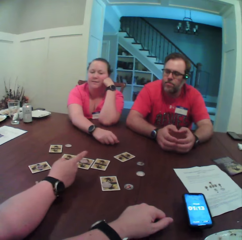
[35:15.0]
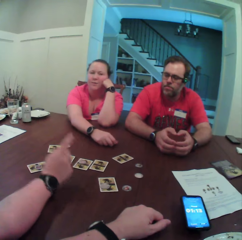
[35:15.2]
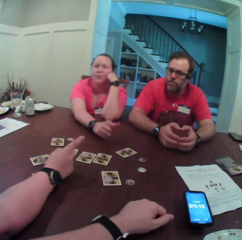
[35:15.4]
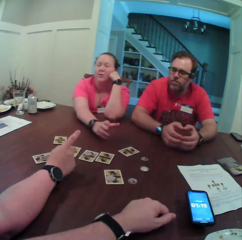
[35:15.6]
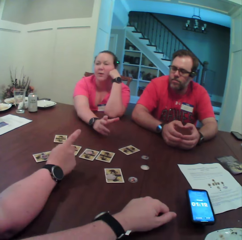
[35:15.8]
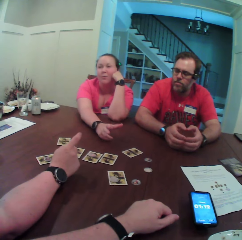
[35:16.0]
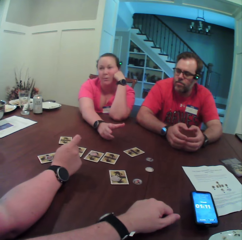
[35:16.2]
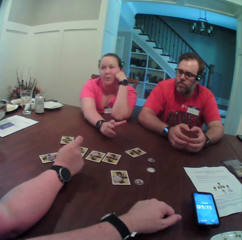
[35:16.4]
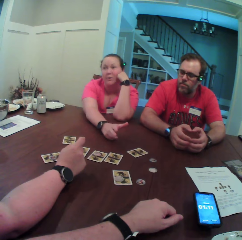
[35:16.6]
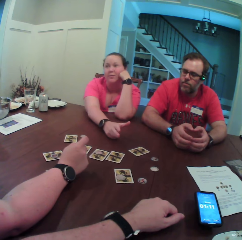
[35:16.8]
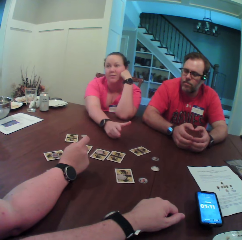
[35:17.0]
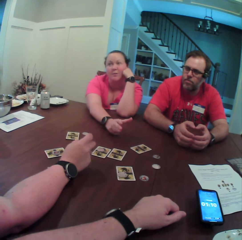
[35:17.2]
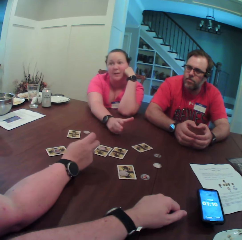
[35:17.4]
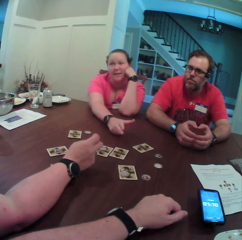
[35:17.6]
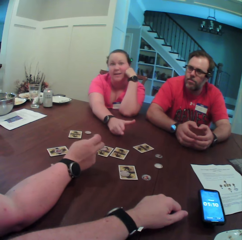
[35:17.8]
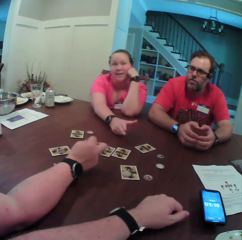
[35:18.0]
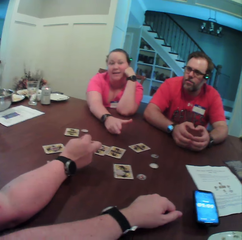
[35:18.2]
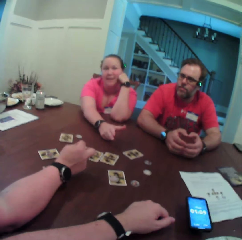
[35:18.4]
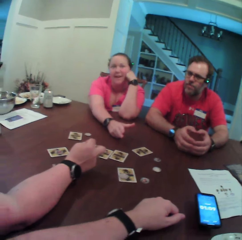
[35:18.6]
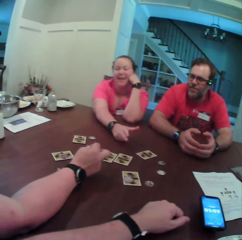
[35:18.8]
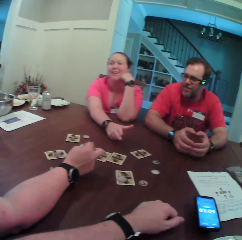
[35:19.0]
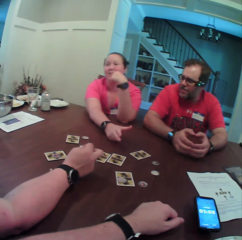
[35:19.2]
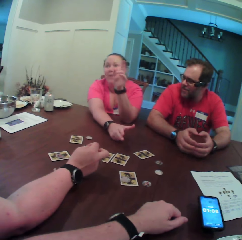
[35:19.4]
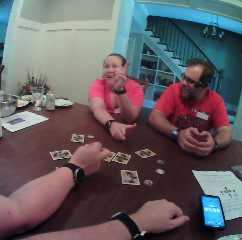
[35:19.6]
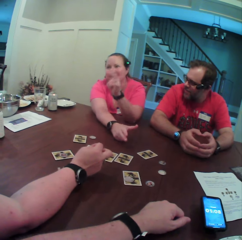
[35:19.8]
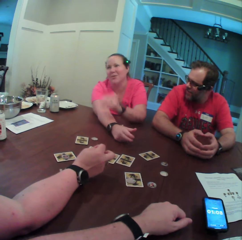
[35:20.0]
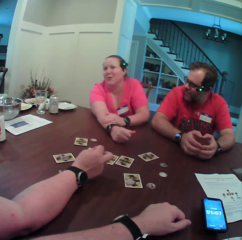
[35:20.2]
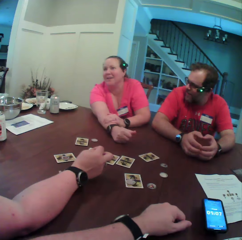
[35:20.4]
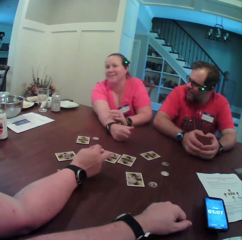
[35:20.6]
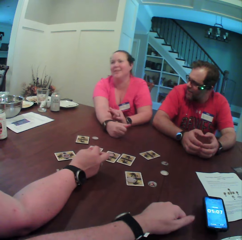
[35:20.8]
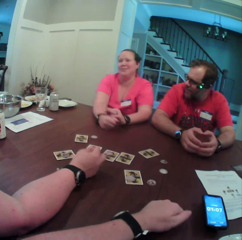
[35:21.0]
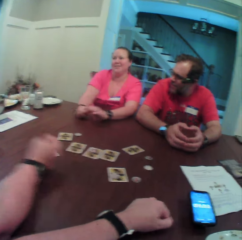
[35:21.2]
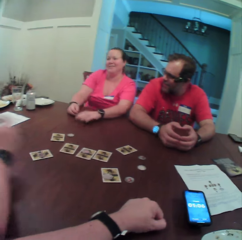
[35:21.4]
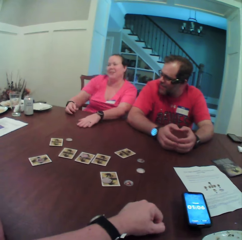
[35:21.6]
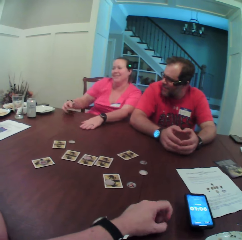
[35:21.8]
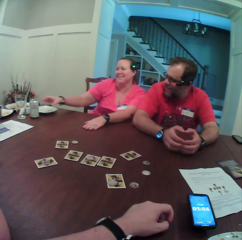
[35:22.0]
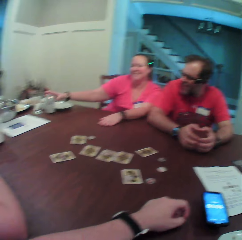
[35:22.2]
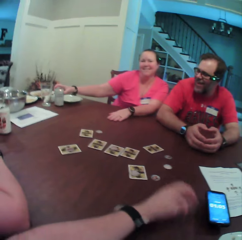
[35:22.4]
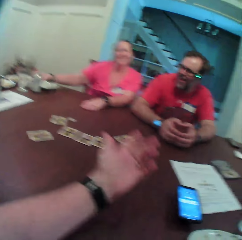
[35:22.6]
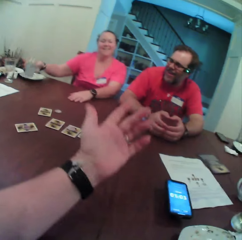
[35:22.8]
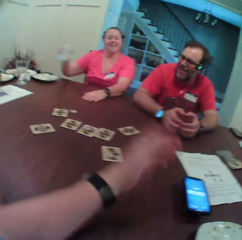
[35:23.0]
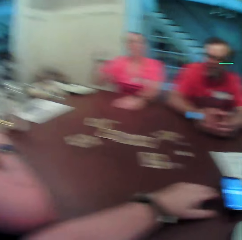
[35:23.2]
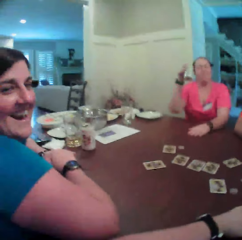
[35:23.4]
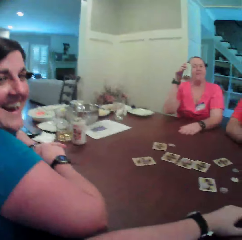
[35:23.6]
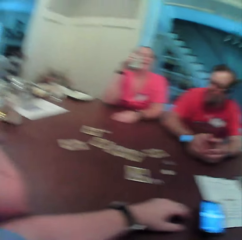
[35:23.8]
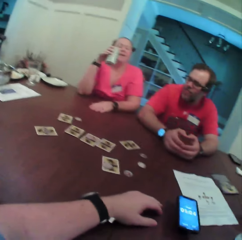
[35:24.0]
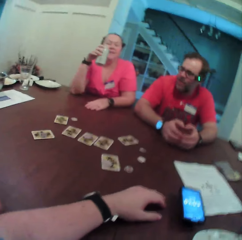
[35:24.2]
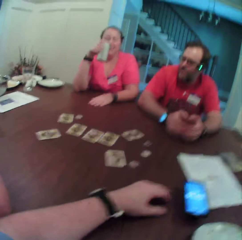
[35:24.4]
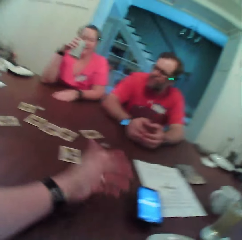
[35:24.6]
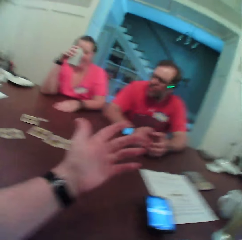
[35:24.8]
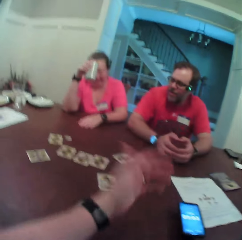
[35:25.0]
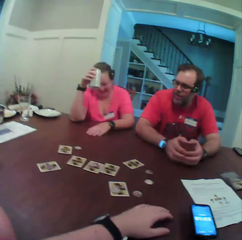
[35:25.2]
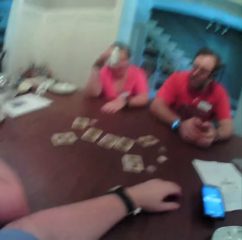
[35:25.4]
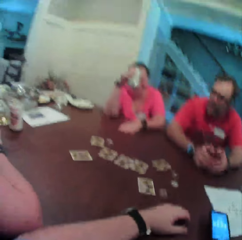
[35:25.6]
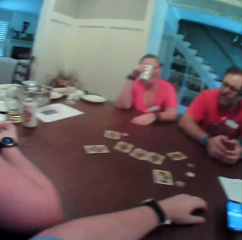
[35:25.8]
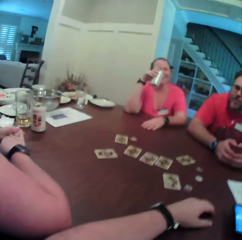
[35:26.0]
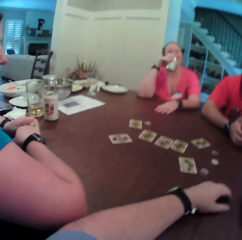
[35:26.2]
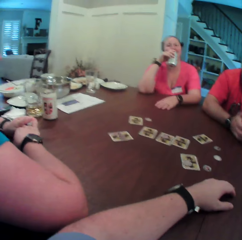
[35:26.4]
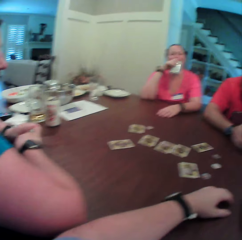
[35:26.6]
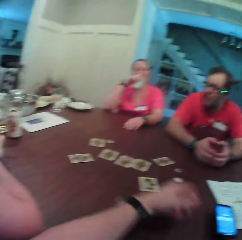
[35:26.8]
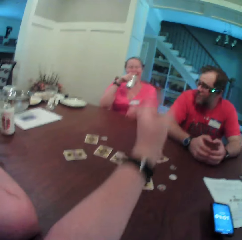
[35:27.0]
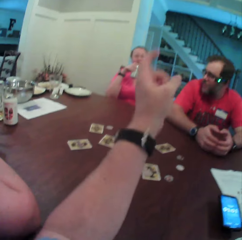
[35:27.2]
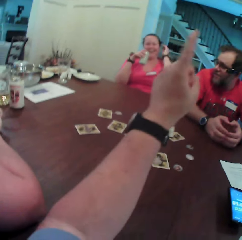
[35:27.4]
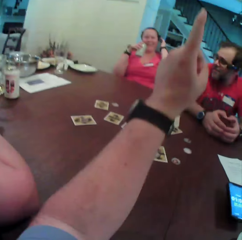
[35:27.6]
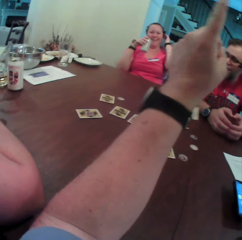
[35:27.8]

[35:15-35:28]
The camera wearer talks with a friend. A woman speaks to another woman, the camera wearer and a man at the table. The first woman speaks with the other woman. A person picks up a glass. The first woman carries a can of soft drink from the table with her right hand. The camera wearer speaks to the other woman, the first woman and the man at the table.

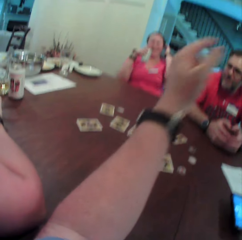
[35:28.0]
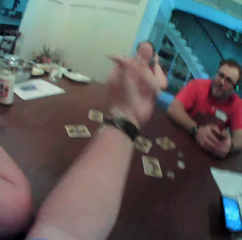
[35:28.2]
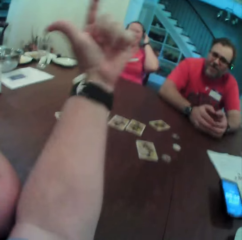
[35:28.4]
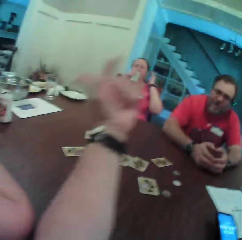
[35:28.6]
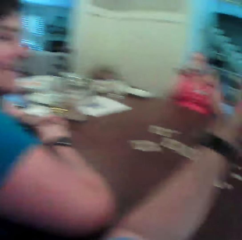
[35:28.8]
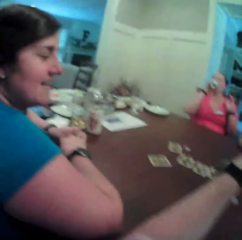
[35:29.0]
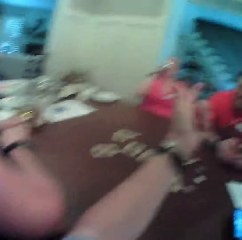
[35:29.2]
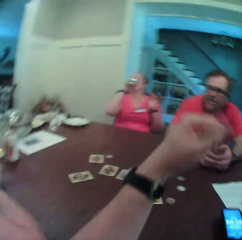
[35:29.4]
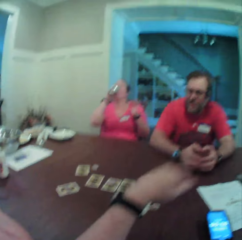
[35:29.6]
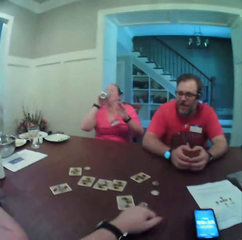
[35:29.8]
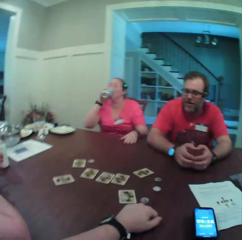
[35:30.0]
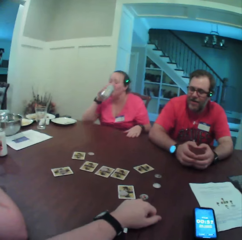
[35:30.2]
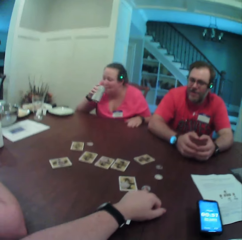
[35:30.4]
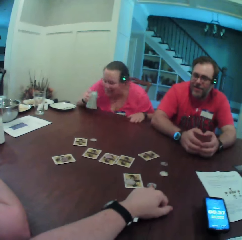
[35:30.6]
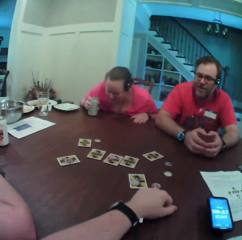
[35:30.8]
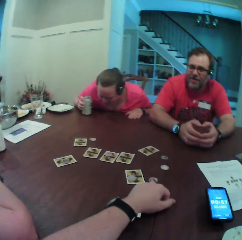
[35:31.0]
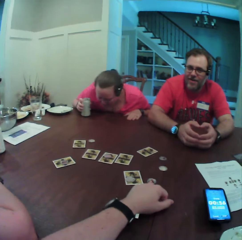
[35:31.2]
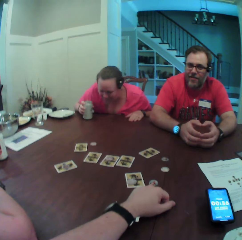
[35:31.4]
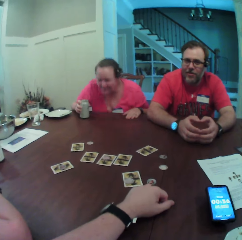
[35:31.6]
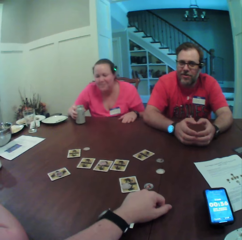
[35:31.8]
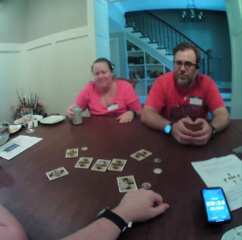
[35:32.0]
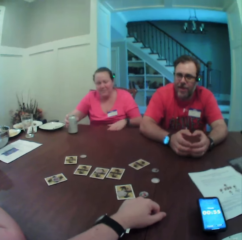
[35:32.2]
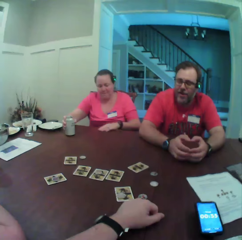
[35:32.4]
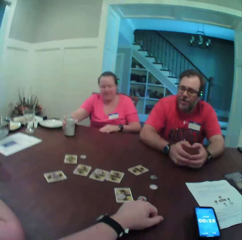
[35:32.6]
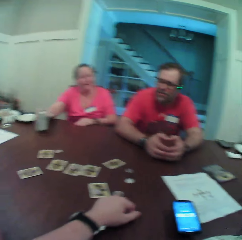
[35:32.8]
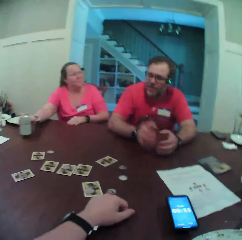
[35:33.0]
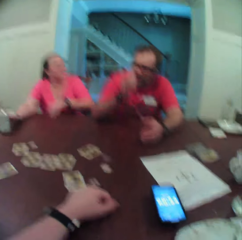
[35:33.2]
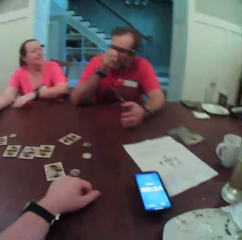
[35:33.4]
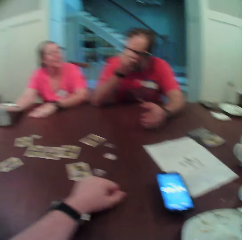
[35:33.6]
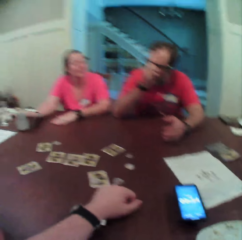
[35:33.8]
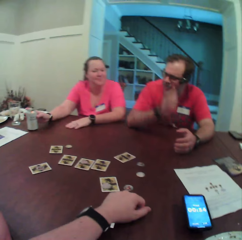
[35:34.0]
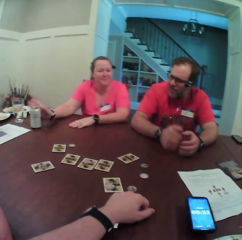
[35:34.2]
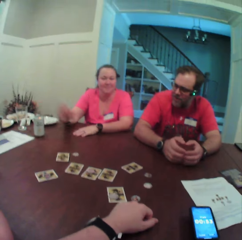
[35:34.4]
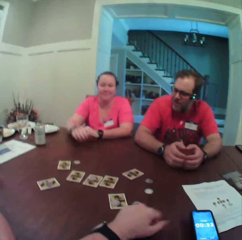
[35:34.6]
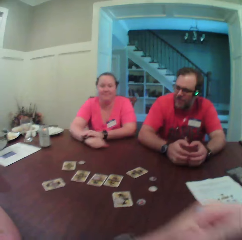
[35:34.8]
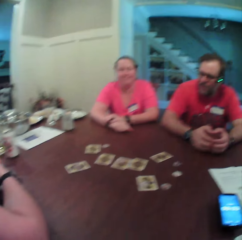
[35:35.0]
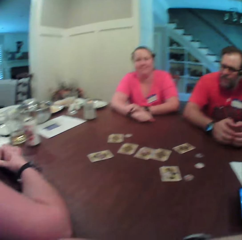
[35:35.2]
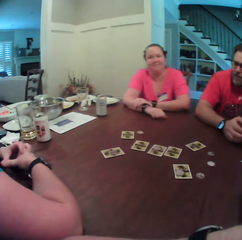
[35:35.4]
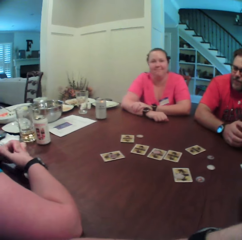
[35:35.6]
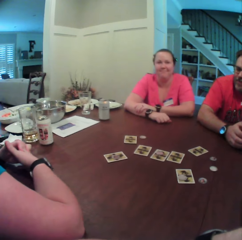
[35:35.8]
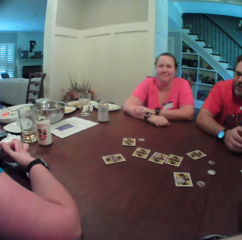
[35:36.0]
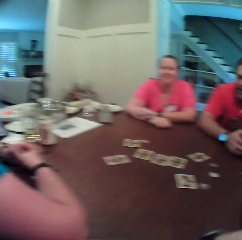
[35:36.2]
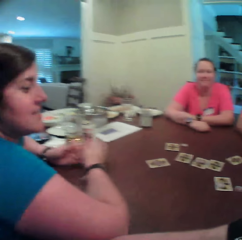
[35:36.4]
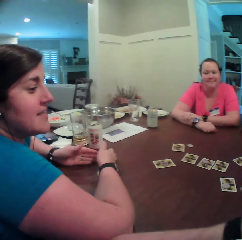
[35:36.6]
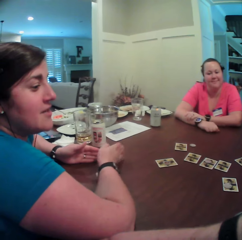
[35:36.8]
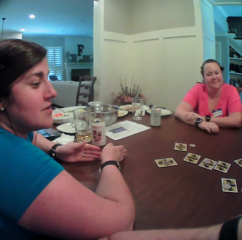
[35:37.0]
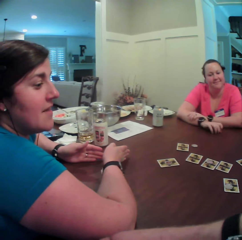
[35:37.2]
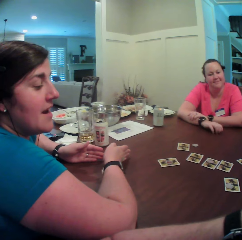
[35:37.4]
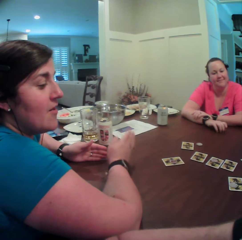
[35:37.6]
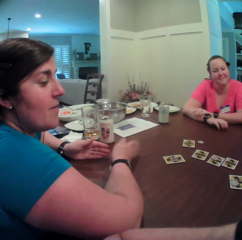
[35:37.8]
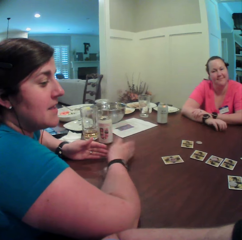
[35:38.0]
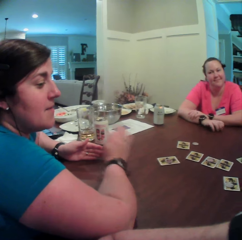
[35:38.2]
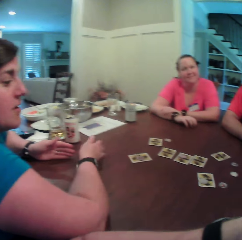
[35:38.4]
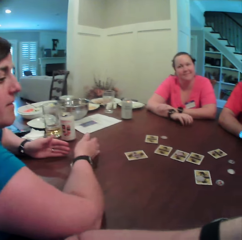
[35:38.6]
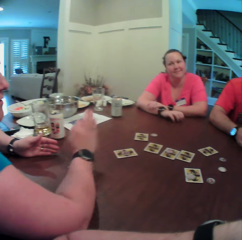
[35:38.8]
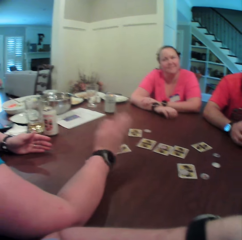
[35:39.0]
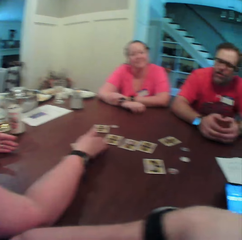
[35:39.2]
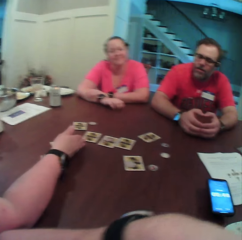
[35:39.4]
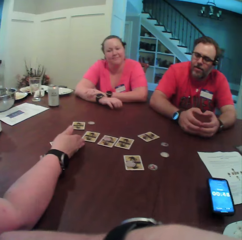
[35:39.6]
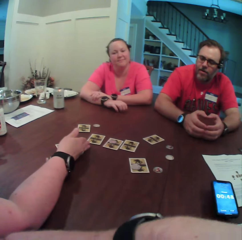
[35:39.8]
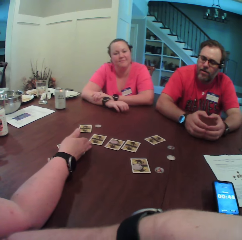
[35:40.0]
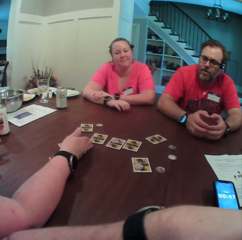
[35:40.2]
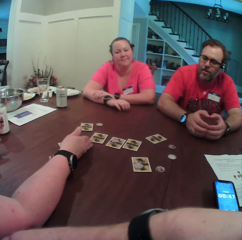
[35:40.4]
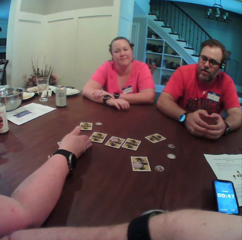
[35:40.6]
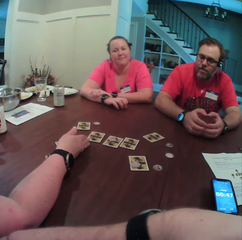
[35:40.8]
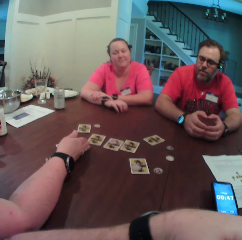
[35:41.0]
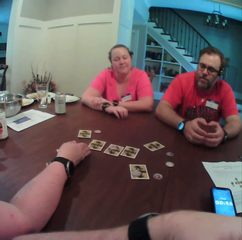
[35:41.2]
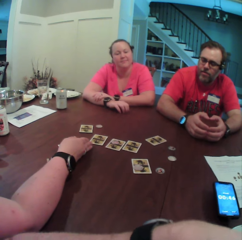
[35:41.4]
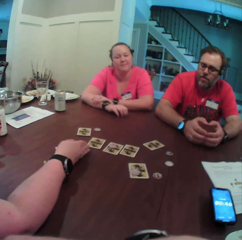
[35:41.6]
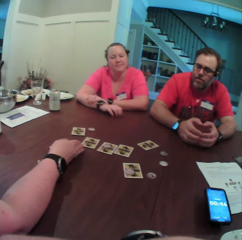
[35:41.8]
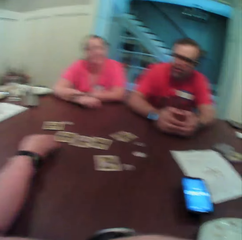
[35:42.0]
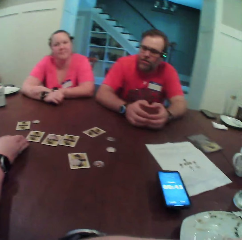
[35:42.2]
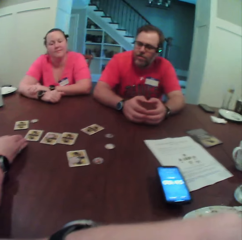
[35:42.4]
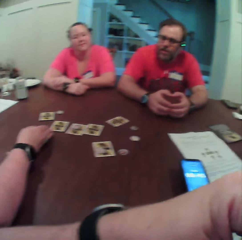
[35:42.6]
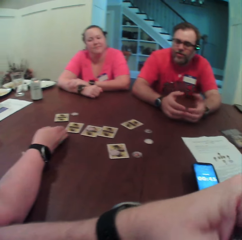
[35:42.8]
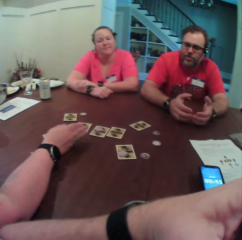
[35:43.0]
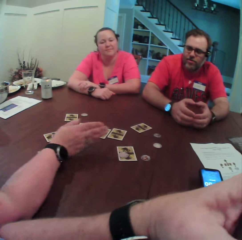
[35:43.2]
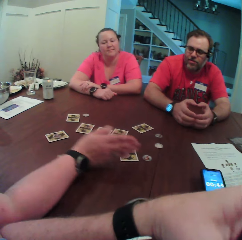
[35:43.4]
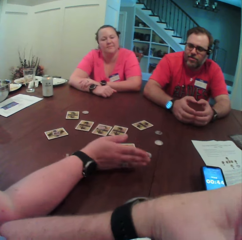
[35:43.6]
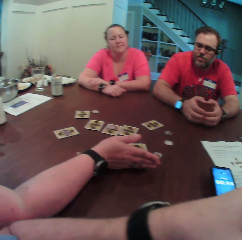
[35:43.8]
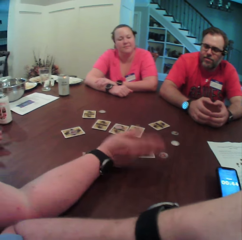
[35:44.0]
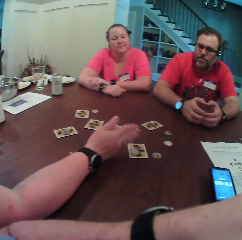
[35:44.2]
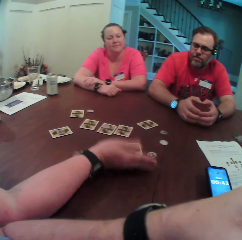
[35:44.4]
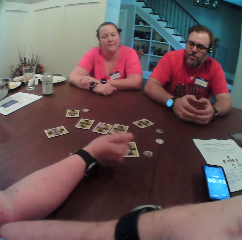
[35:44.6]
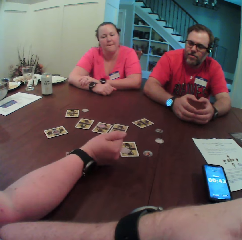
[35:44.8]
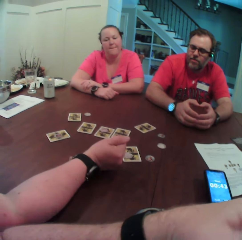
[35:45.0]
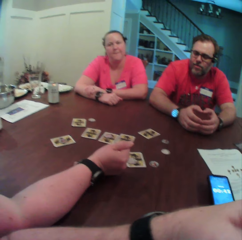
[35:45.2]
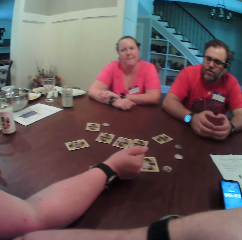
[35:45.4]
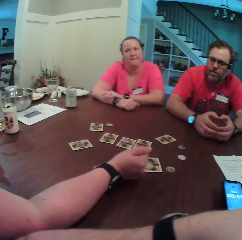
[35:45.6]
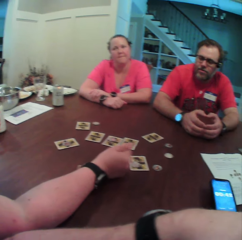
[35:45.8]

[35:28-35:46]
The camera wearer speaks to a woman, another woman and a man at the table. The other woman drinks the soft drink in her right hand. The camera wearer talks with a friend. The other woman drops the can of soft drink in her right hand on the table. The first woman speaks to the camera wearer, the other woman and the man at the table. She does so again.
